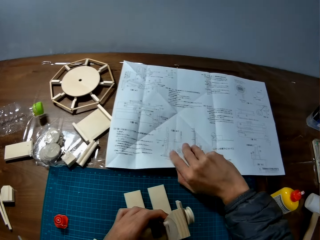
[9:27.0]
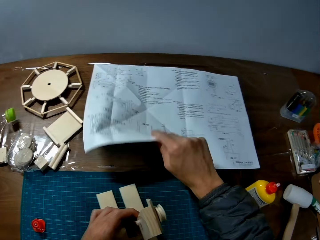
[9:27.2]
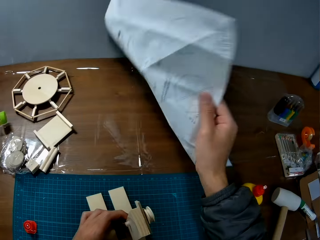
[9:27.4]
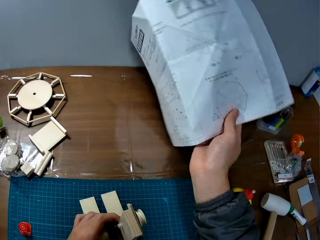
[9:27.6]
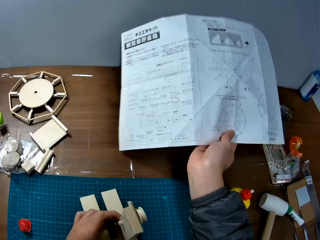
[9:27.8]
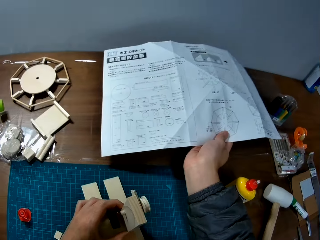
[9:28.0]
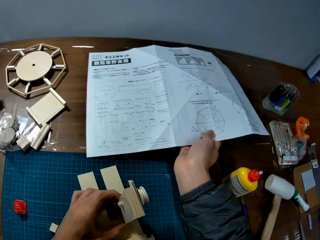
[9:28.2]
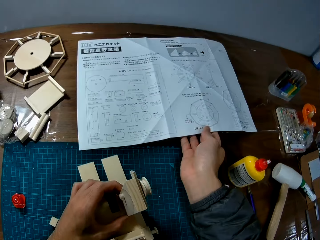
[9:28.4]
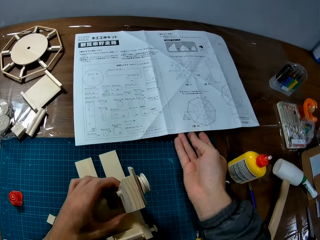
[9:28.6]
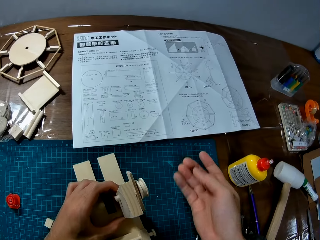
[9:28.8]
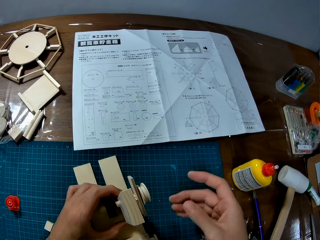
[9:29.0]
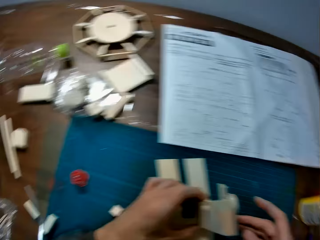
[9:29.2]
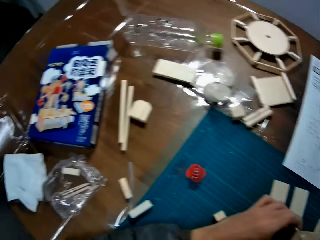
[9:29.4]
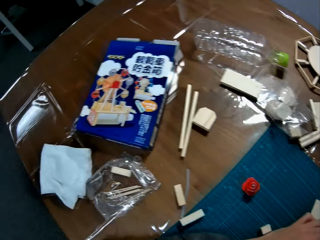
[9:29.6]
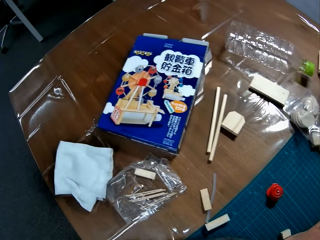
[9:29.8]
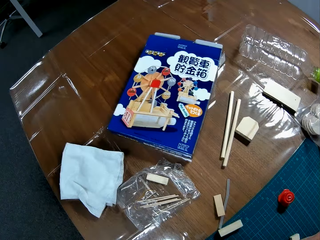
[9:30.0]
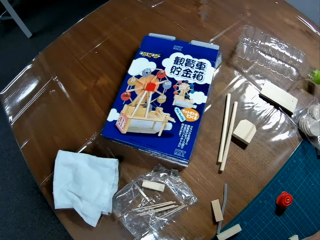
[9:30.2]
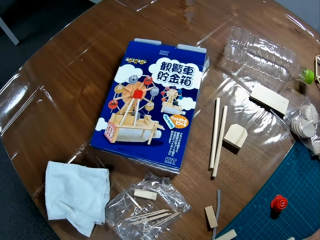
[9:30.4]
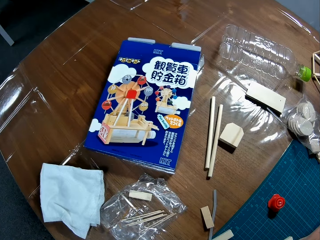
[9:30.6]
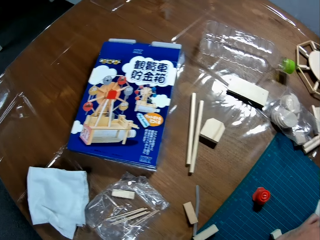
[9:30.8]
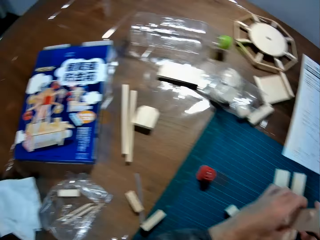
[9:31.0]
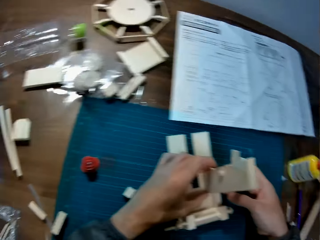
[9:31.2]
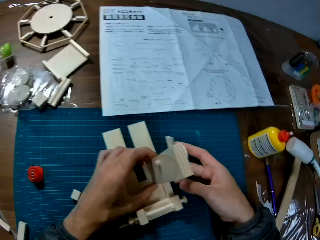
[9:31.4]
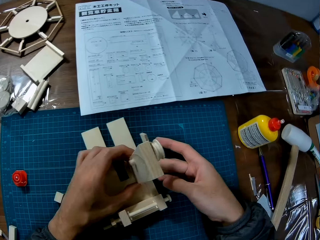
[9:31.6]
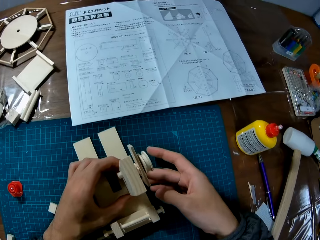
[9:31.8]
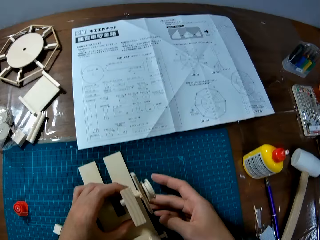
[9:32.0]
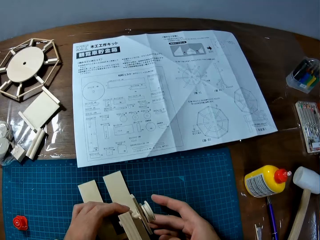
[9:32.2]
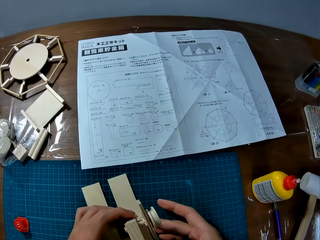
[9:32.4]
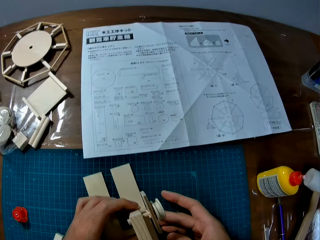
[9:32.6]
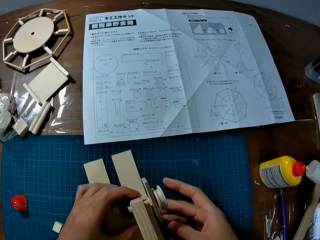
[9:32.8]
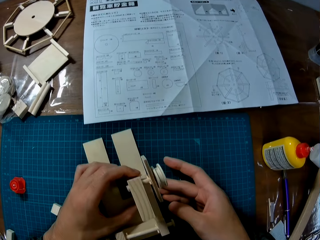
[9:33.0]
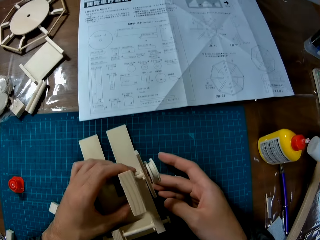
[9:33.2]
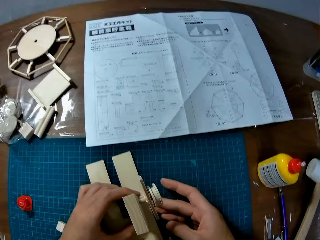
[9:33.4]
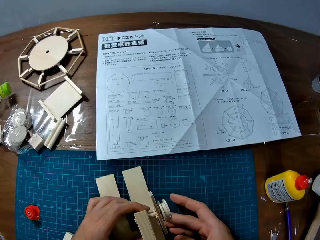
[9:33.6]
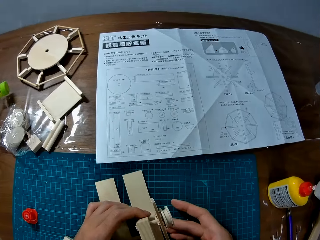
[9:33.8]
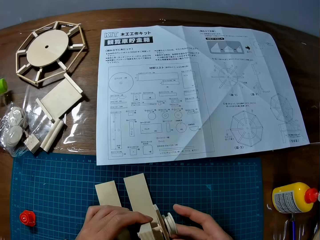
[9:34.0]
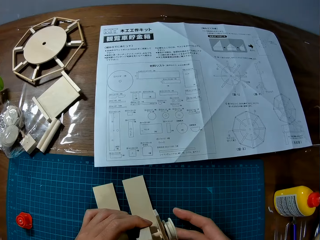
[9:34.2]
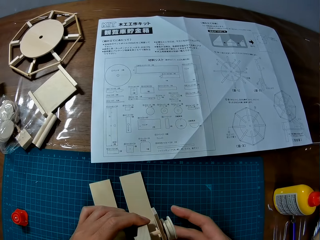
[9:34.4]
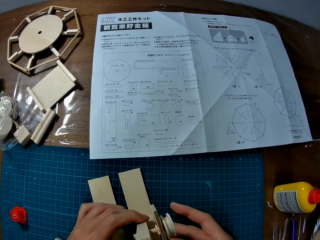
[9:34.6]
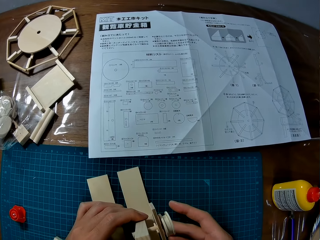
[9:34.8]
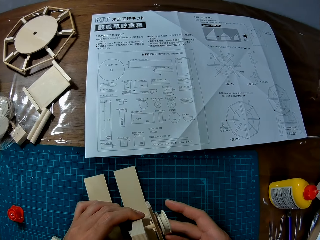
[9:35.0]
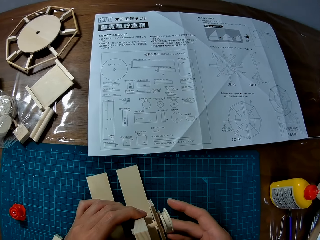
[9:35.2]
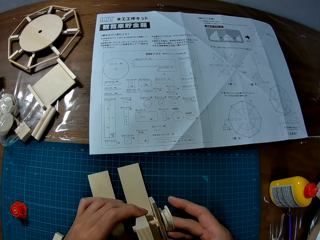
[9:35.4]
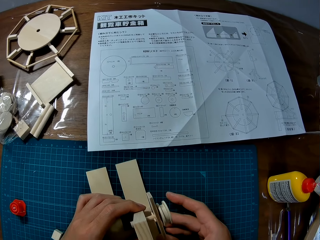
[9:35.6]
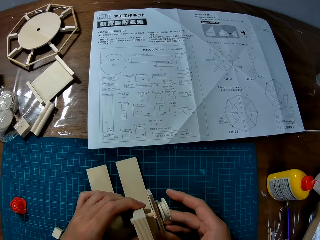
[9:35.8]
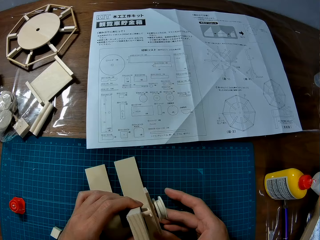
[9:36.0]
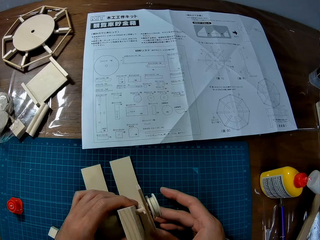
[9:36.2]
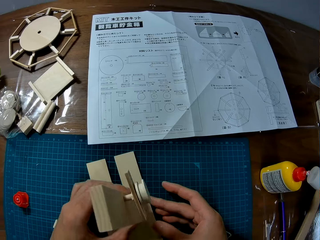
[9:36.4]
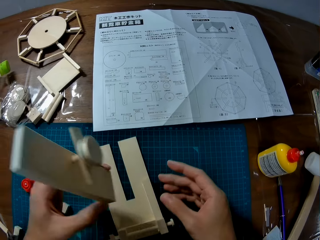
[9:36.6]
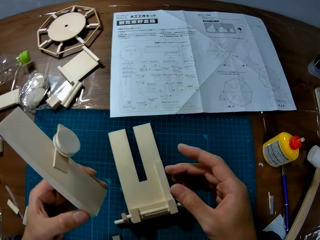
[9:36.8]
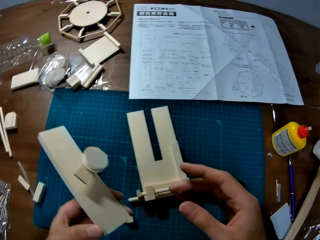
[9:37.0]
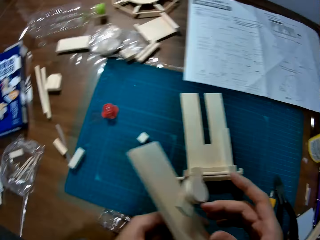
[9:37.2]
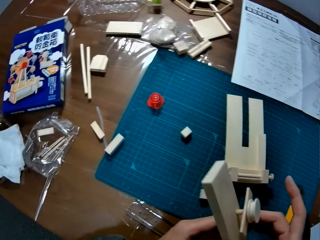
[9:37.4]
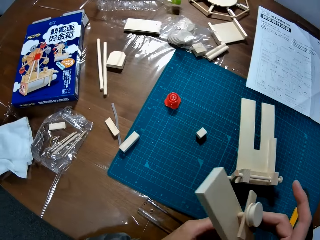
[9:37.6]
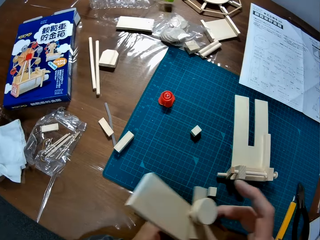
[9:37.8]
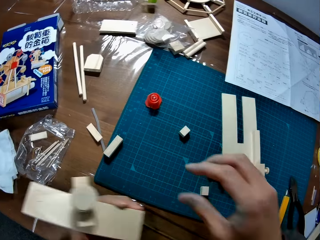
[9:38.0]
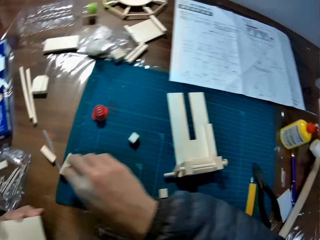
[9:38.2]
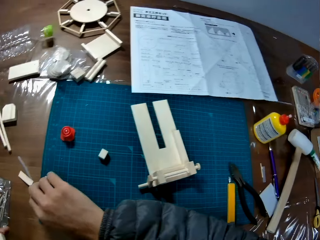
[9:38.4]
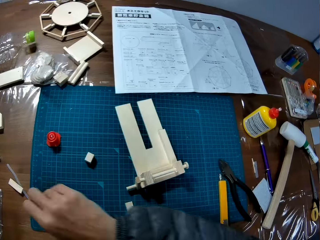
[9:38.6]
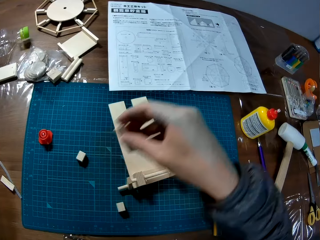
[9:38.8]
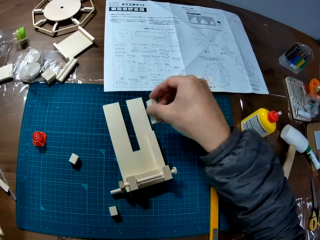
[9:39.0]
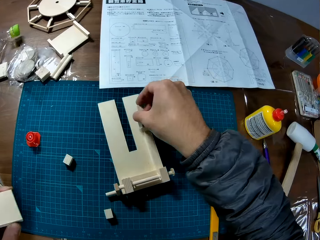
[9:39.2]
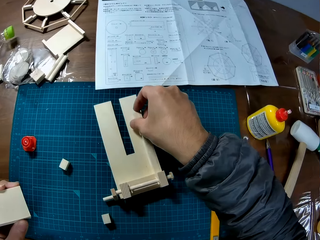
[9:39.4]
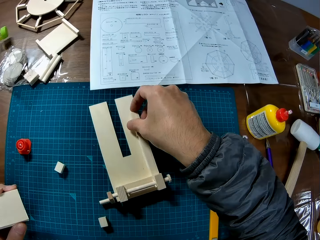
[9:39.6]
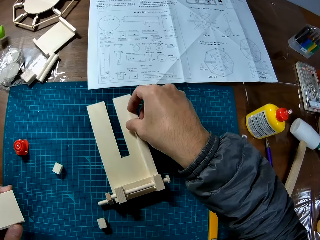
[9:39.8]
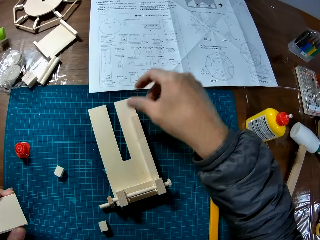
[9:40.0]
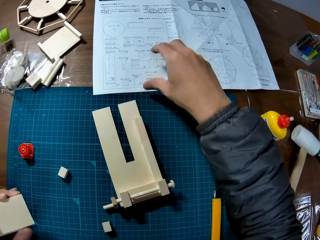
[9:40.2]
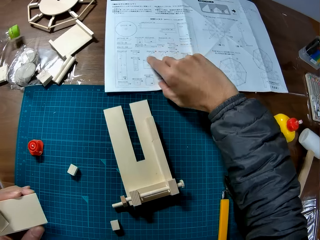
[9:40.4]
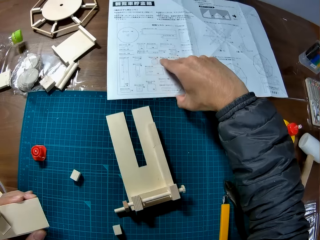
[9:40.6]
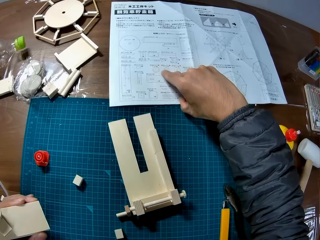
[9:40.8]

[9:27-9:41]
The camera wearer flips a manual or paper on the table with his right hand. He takes the piece of paper. He places the paper on the table. He looks around on the table. He supports the craft on the table with his right hand. He removes the craft in his left hand from the craft on the table. He picks up a piece of wood on the cutting mat on the table with his right hand. He puts the piece of wood on the craft on the table.

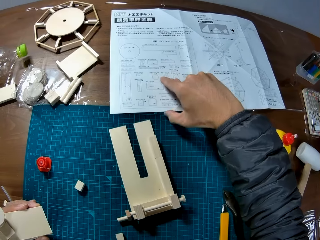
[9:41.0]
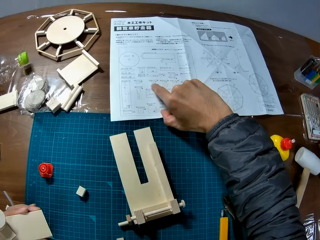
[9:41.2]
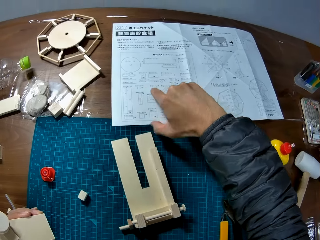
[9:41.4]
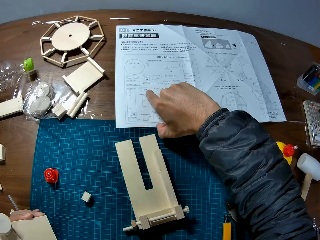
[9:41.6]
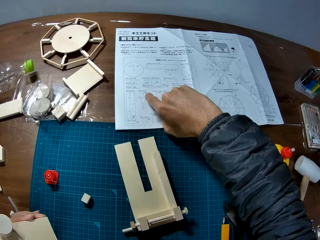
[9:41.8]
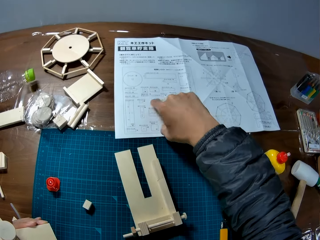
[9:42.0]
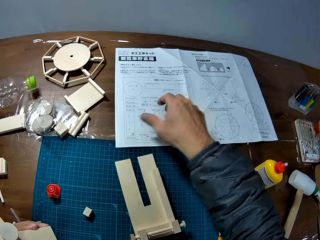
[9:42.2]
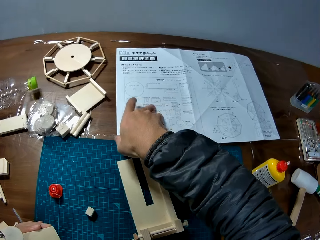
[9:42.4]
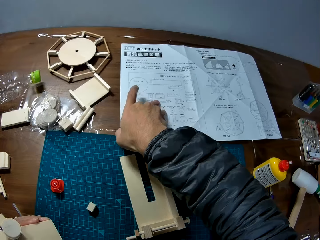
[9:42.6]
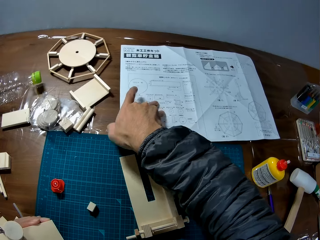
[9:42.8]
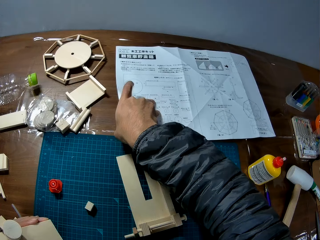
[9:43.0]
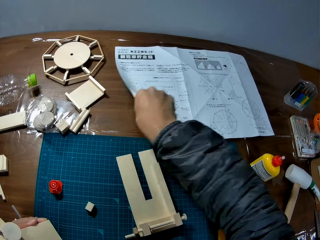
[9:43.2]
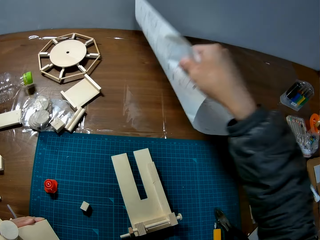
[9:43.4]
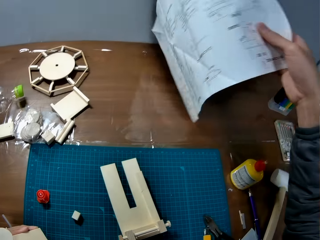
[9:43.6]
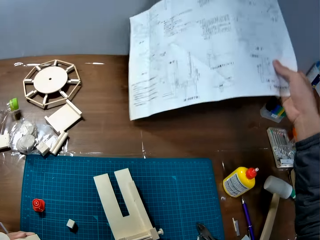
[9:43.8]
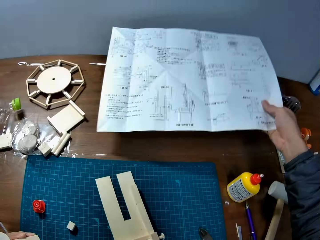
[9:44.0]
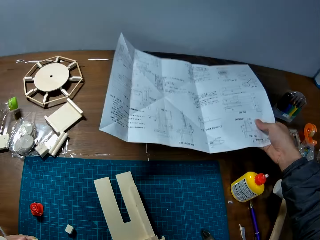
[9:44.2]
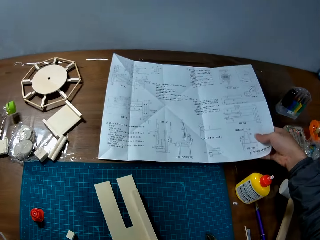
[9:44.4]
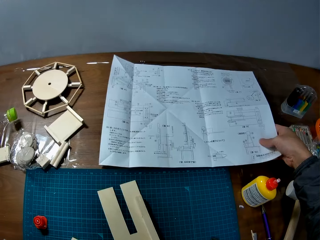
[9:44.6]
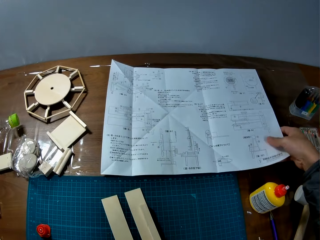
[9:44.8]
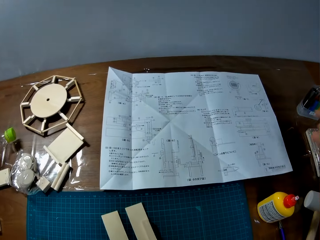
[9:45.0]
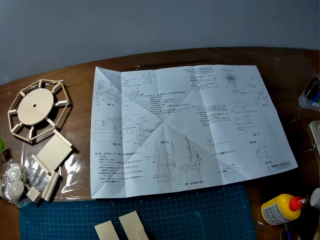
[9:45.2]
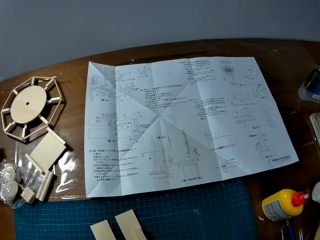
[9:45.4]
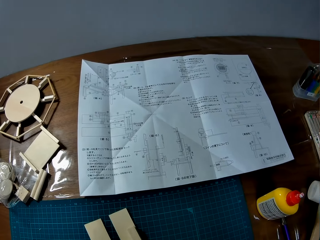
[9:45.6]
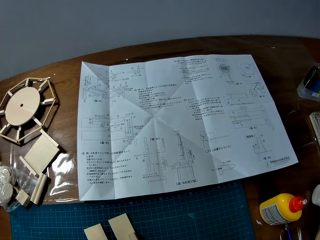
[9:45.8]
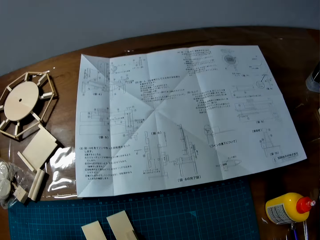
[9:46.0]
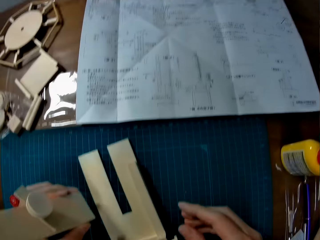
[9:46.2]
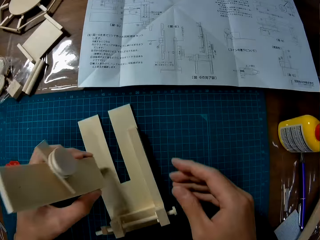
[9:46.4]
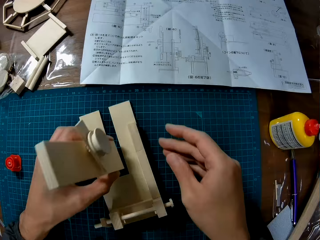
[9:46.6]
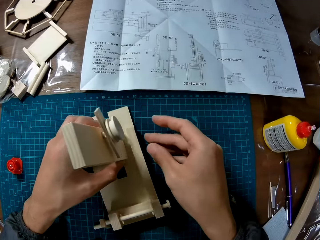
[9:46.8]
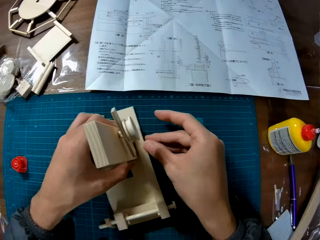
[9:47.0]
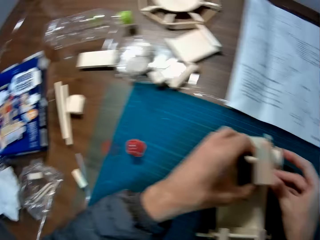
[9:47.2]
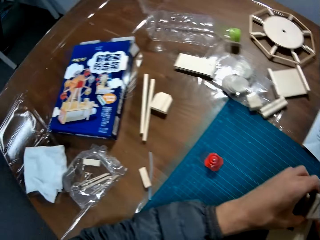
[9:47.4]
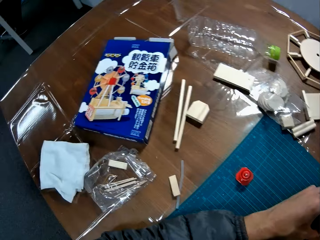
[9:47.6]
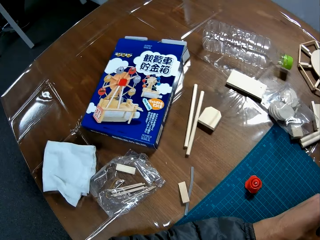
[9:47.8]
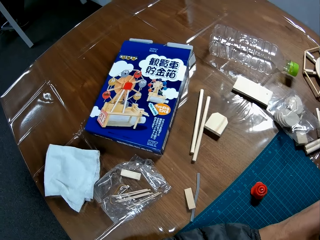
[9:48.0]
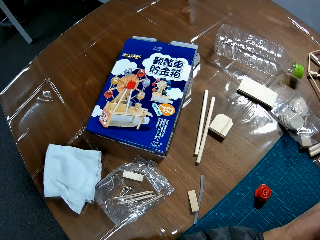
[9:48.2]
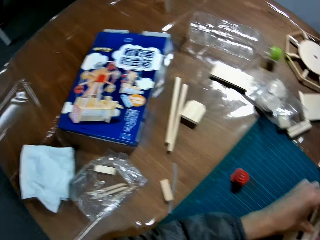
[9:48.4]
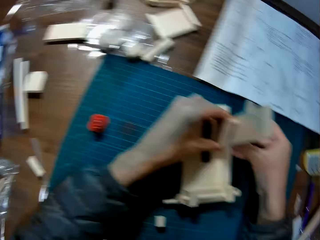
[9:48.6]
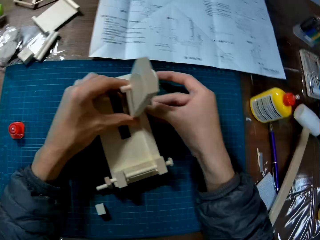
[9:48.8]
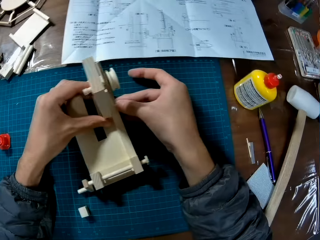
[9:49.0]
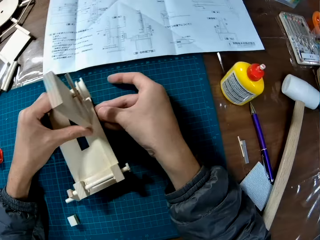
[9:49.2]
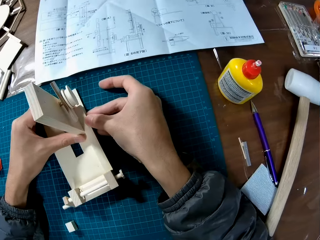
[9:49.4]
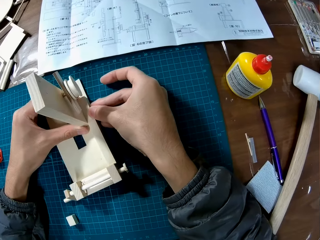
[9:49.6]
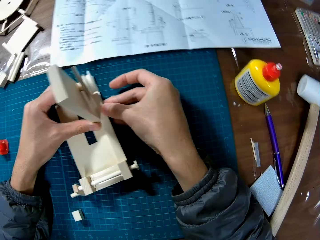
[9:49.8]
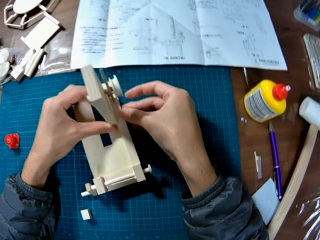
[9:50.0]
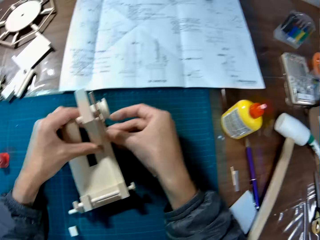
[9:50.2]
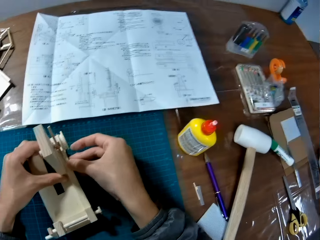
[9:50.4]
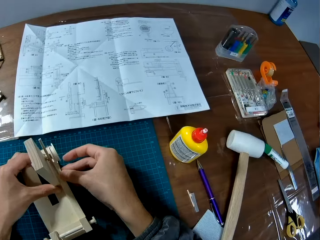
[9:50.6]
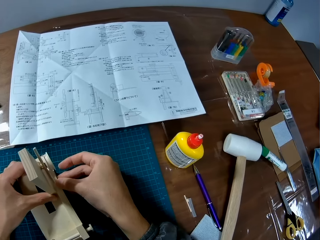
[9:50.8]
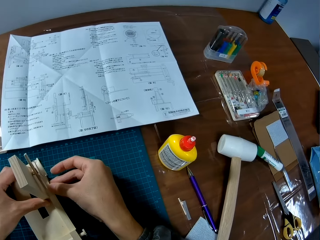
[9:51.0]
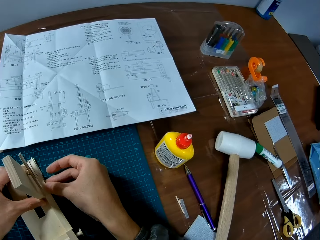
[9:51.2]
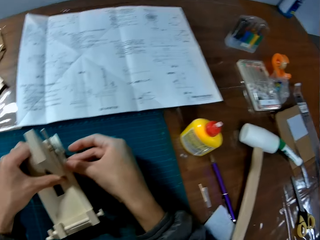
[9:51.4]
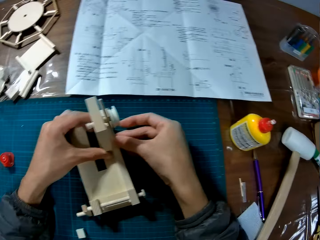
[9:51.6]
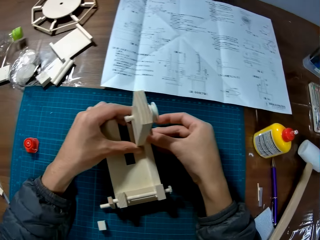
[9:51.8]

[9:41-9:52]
The camera wearer takes the paper or manual. He flips the manual on the table, turns the paper, and places the paper on the table. He fits the craft or handcraft in his left hand to the craft on the table. He looks around the table. He holds the handcraft.
